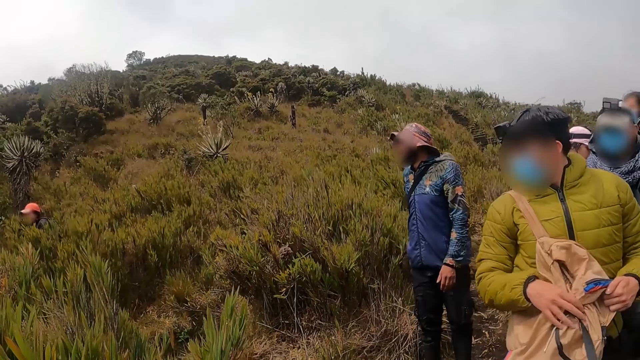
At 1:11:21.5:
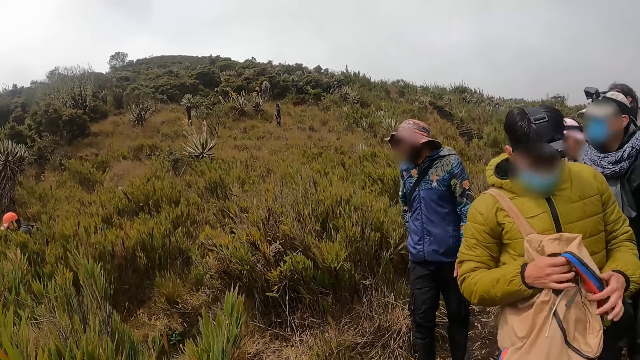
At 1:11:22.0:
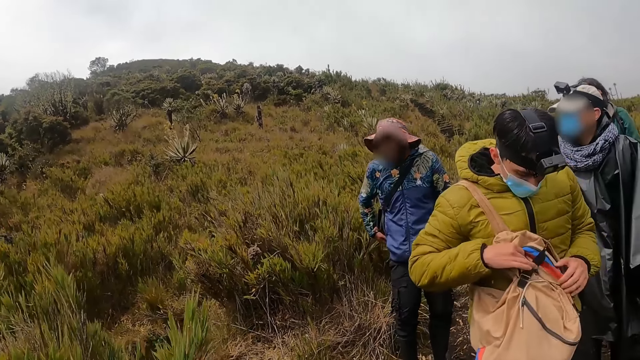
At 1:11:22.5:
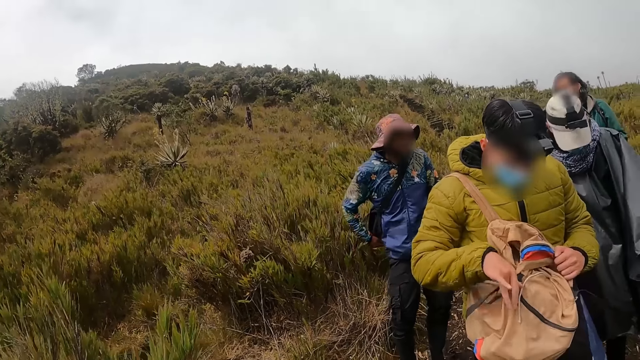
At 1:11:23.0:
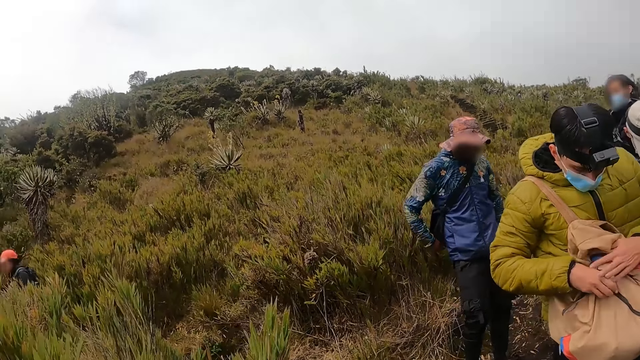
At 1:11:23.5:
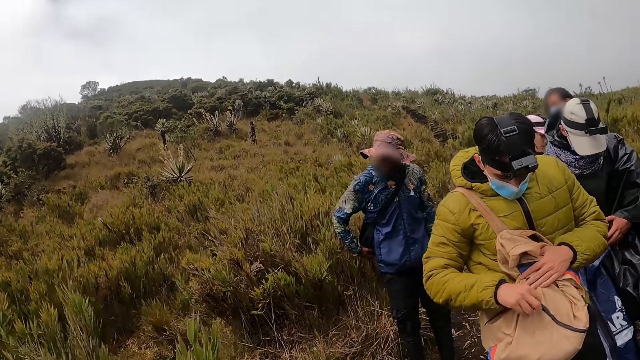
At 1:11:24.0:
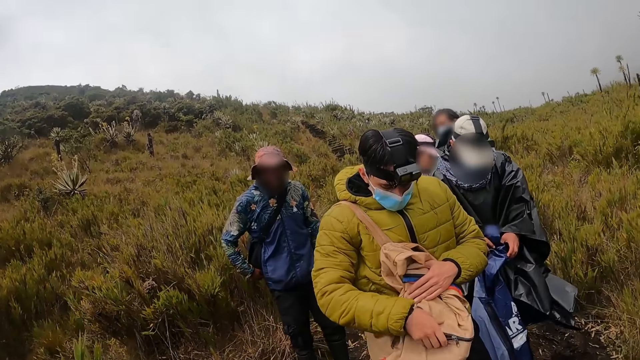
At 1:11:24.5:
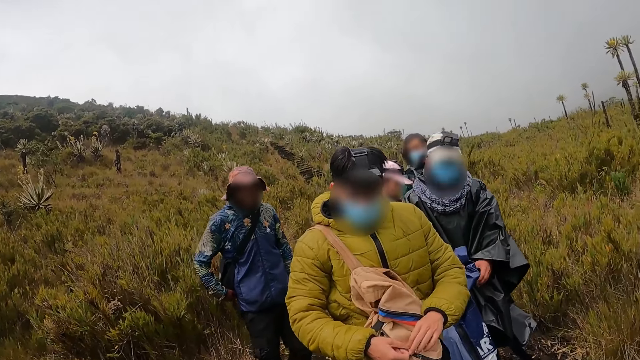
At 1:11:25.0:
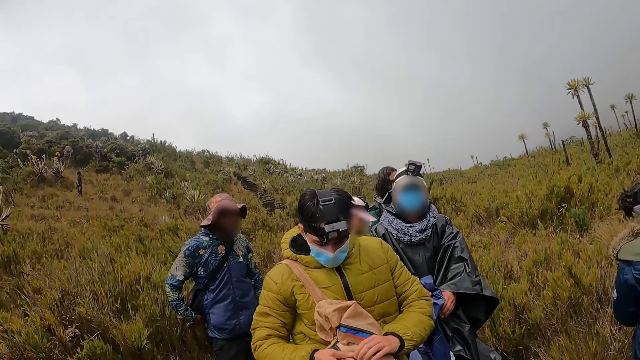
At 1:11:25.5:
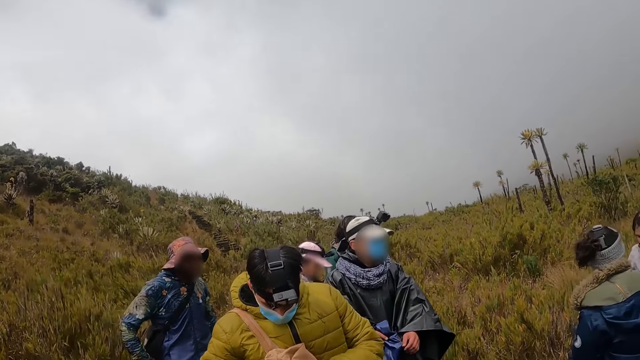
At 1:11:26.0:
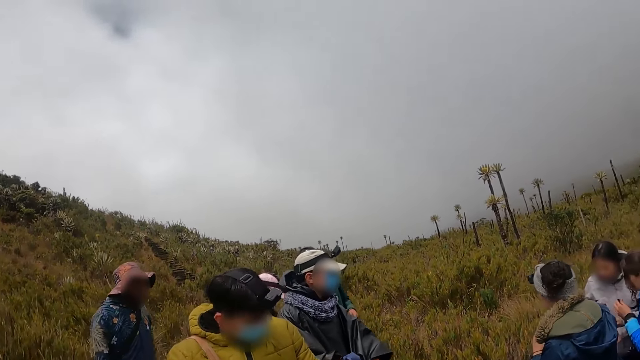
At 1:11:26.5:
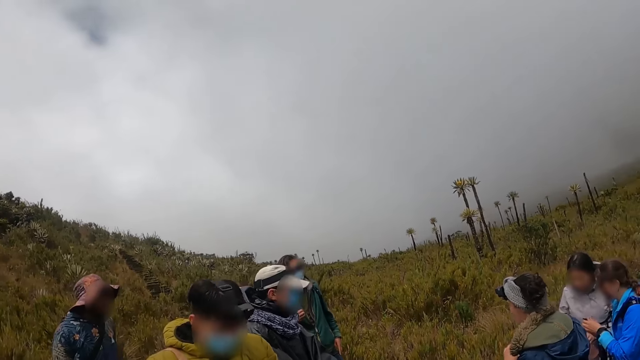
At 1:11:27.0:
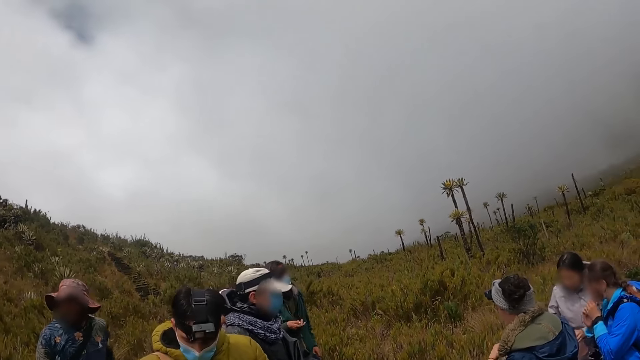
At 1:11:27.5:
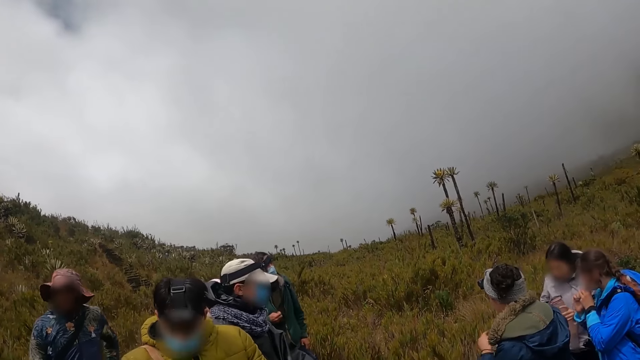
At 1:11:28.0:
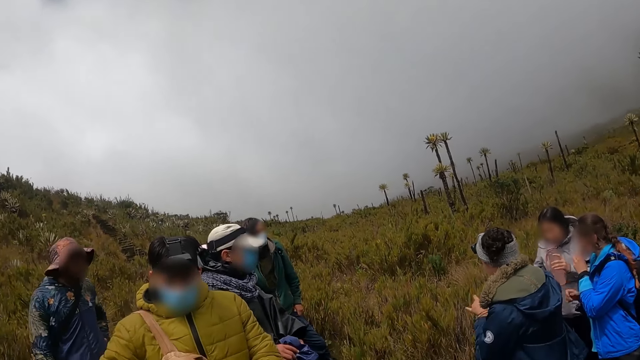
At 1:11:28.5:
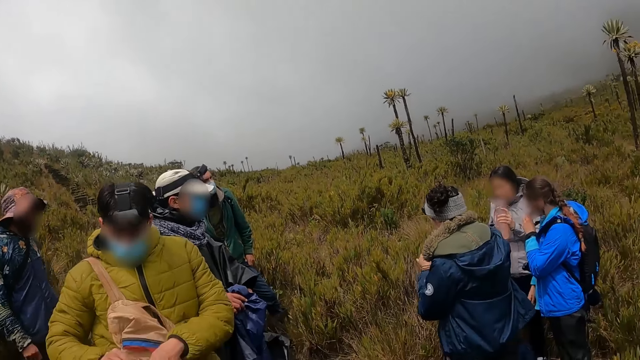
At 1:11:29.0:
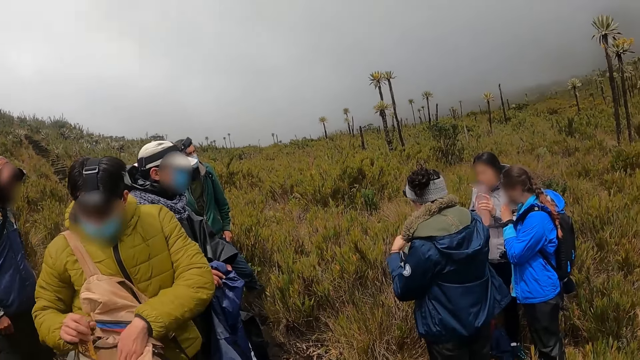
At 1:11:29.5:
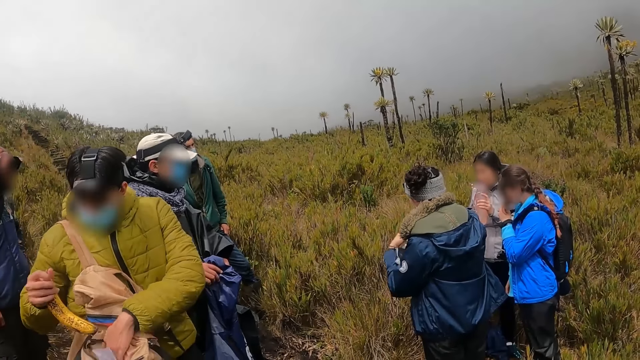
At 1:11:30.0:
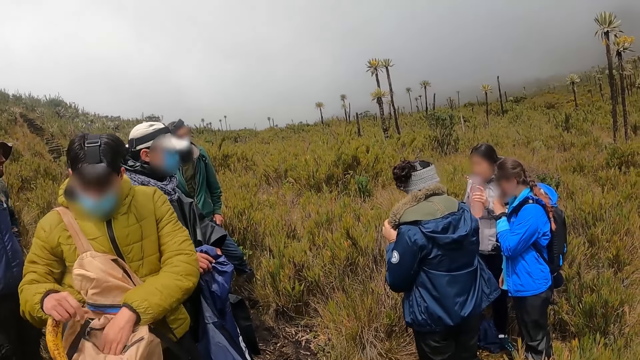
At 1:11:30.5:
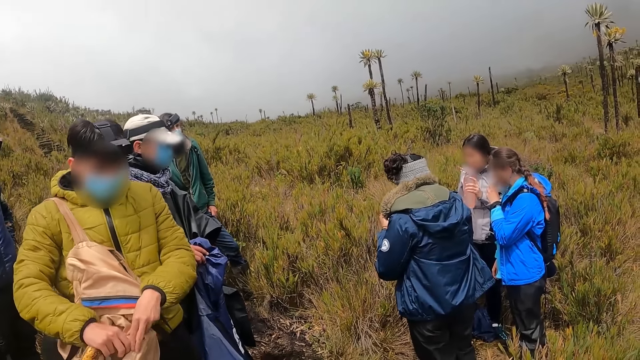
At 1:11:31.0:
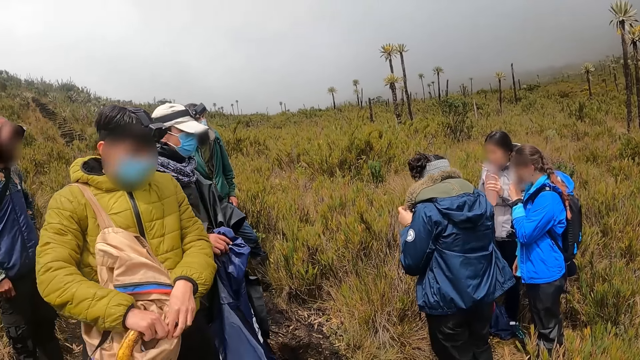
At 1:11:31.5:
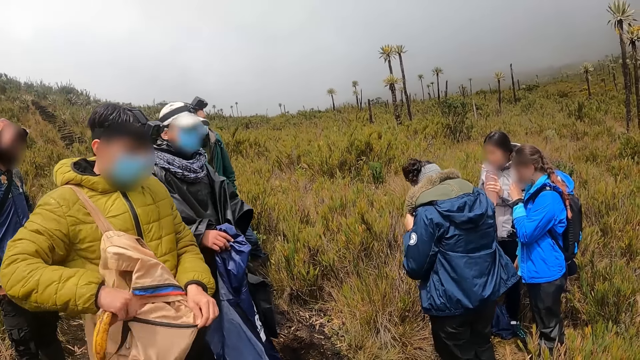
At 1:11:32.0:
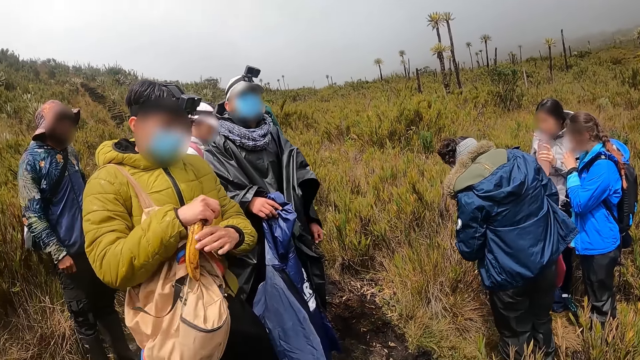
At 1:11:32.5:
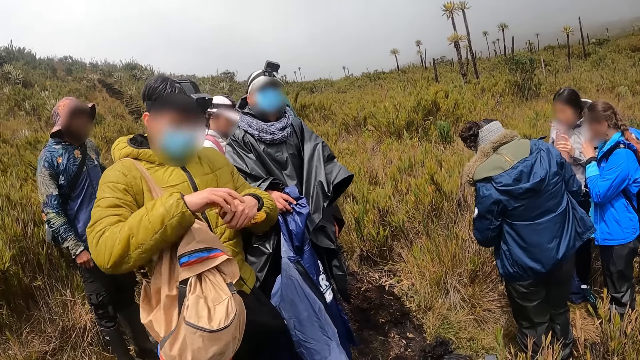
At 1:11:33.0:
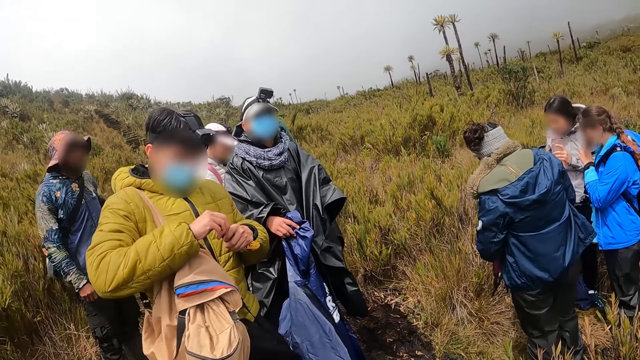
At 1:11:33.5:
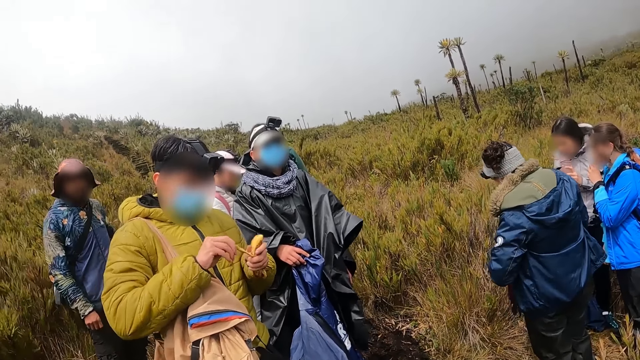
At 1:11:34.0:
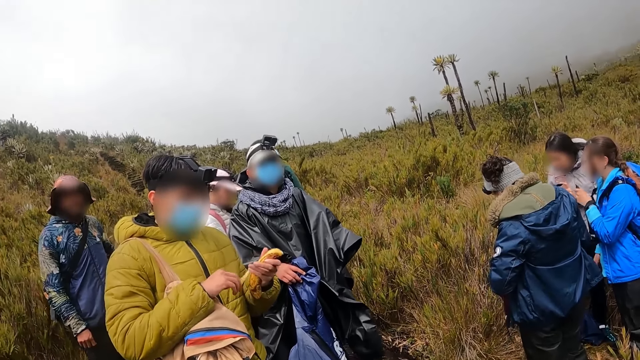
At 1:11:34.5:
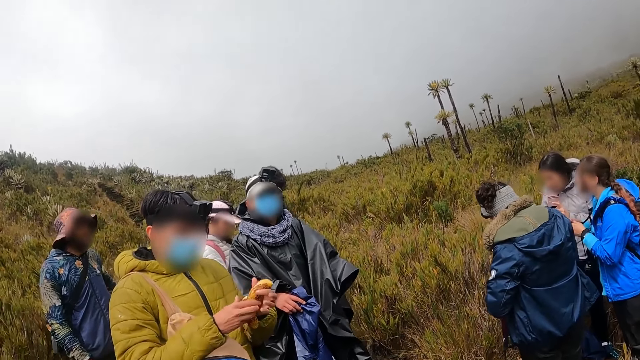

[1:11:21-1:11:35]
A man opens the bag with a zip in his right hand. He pulls a plantain from the bag with his right hand. The man opens the bag. He closes the bag with a zip in his right hand. He holds the plantain with both hands. He peels the plantain with his right hand.

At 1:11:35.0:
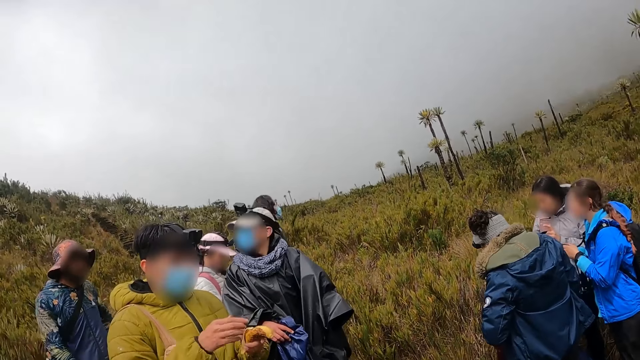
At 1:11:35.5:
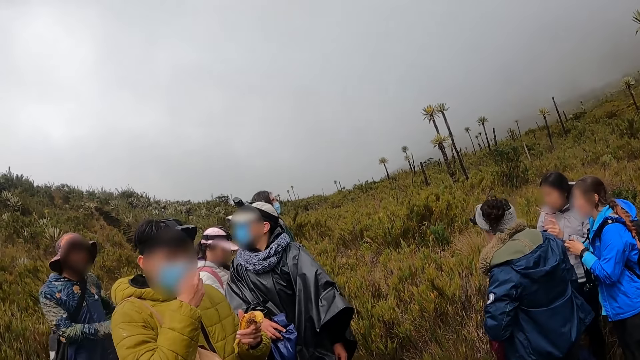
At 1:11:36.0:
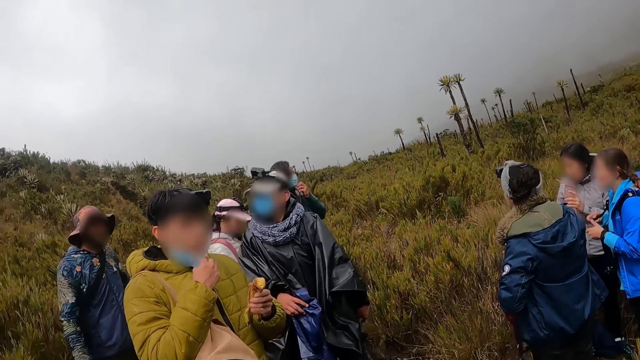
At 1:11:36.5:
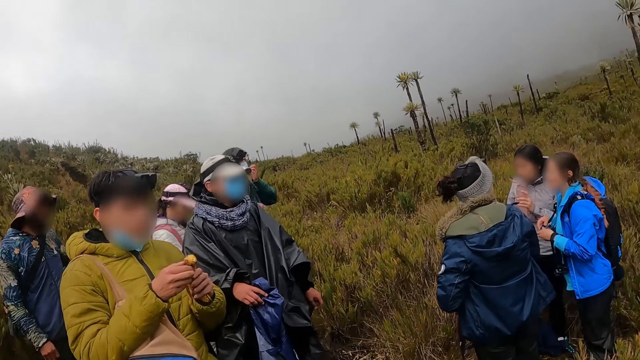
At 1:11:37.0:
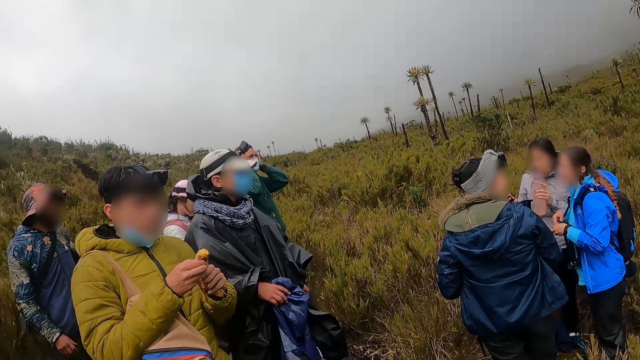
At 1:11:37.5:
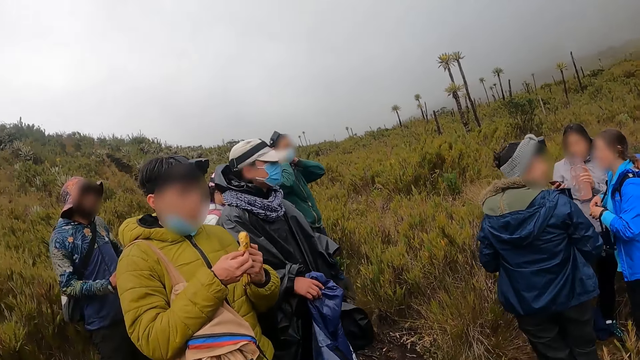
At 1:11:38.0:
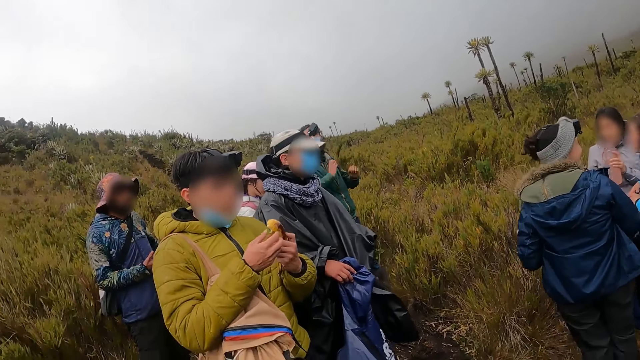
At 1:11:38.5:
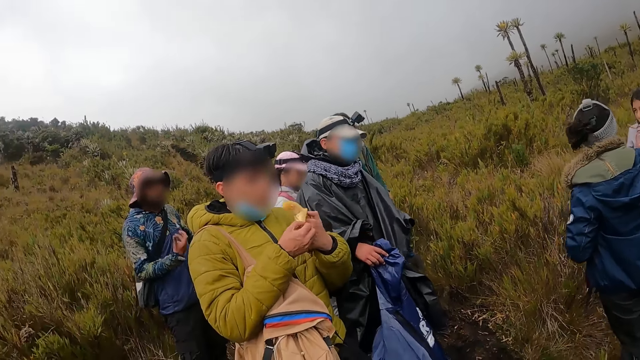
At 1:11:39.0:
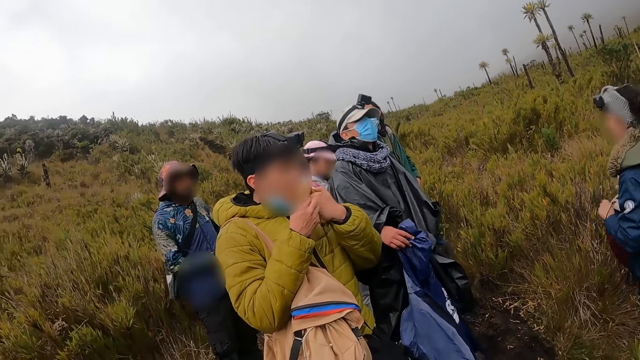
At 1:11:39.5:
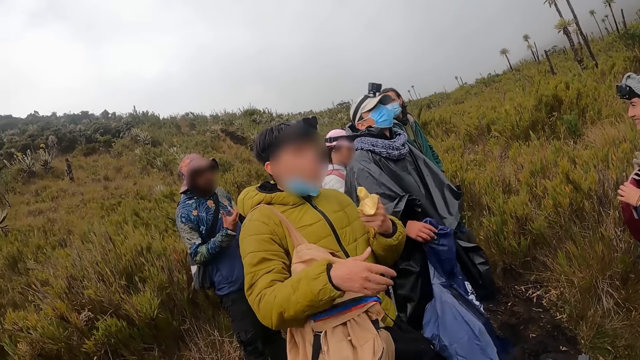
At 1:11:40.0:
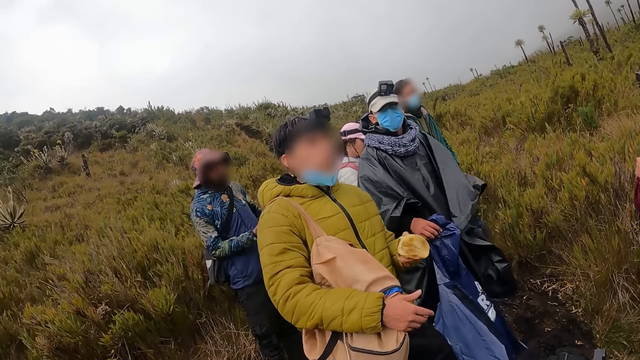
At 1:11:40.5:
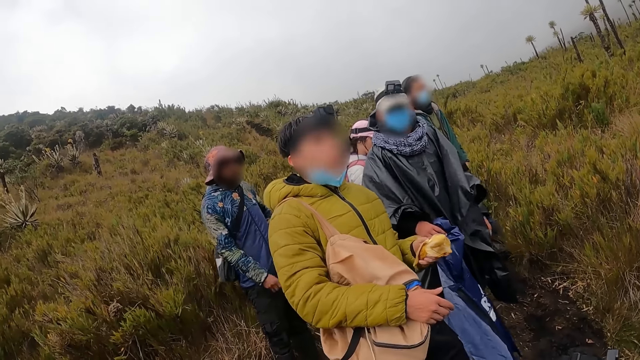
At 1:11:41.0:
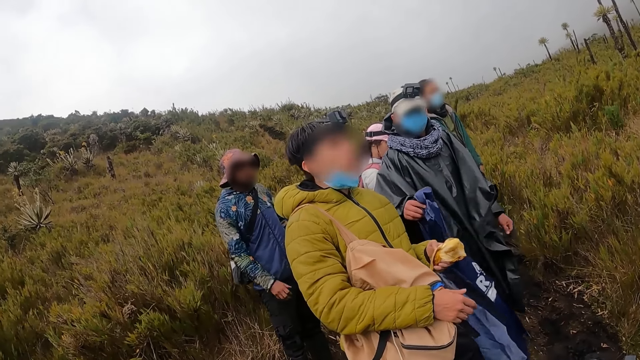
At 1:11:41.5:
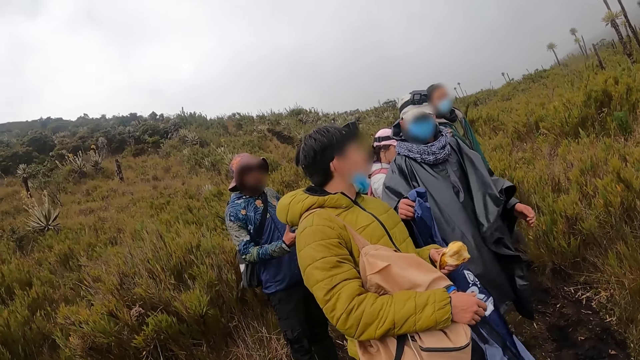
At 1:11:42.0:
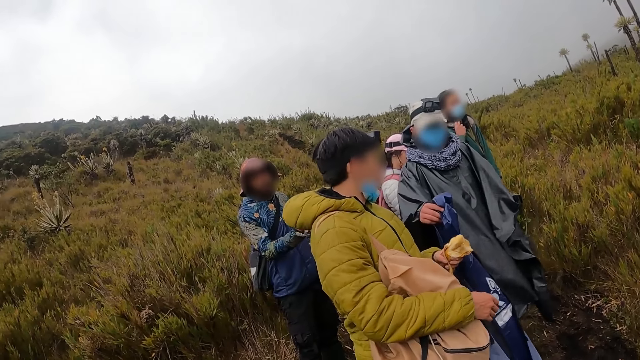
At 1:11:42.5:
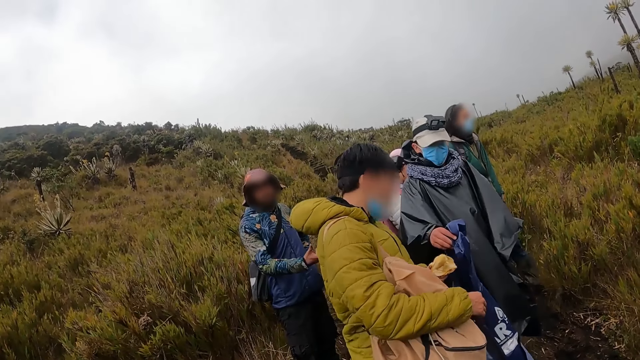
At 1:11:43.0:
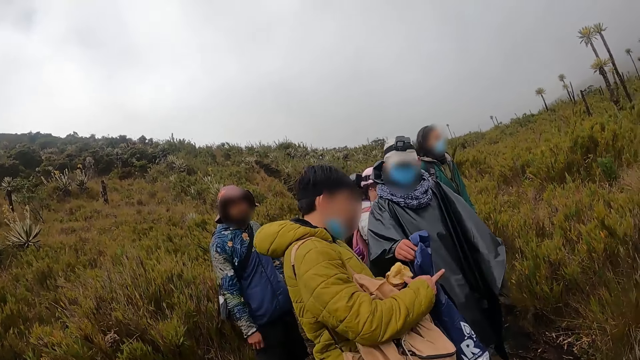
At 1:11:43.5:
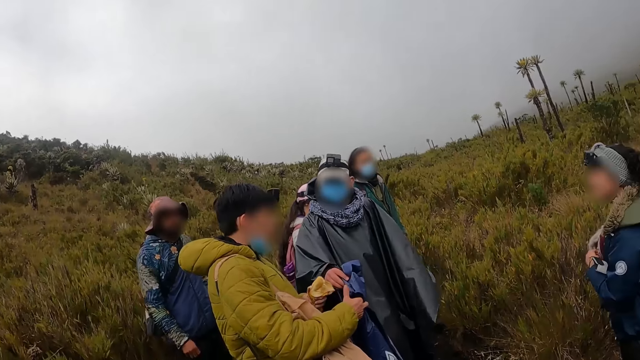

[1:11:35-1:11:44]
A man pulls down his face mask with his right hand and peels the plantain with his right hand. He eats from the plantain in his left hand. Another man transfers a tarpaulin jacket to the first man with his right hand. The first man receives the tarpaulin jacket from the other man with his right hand.
